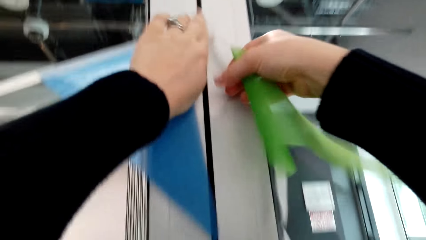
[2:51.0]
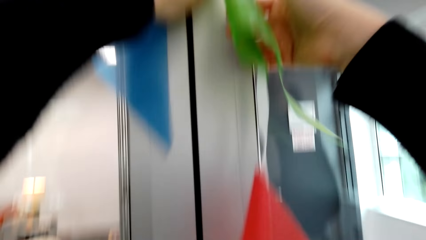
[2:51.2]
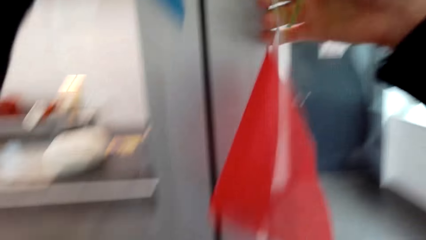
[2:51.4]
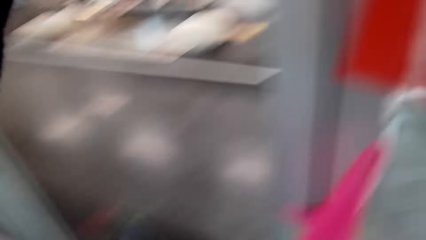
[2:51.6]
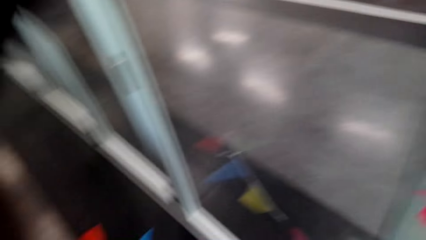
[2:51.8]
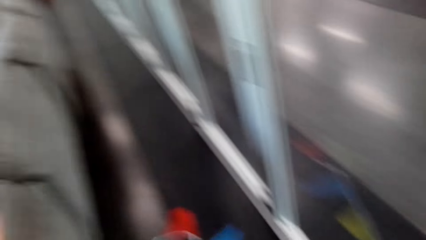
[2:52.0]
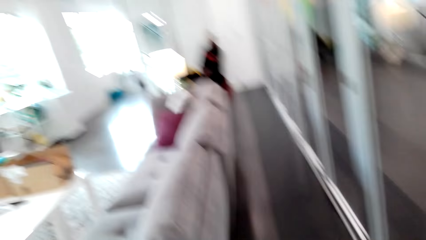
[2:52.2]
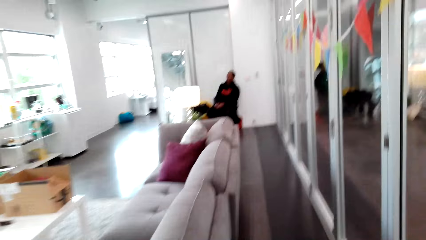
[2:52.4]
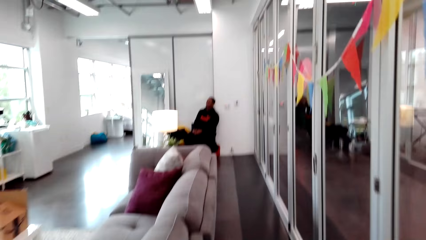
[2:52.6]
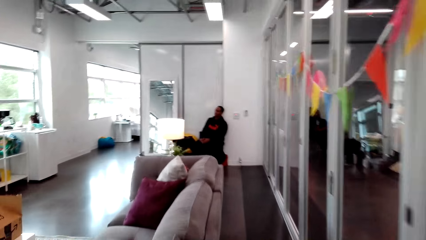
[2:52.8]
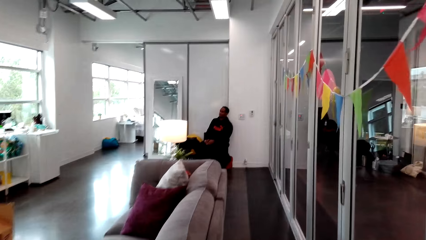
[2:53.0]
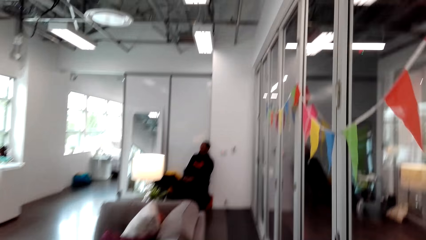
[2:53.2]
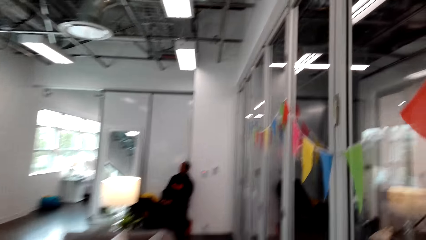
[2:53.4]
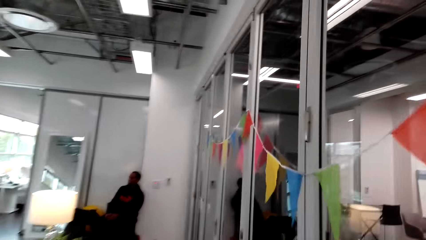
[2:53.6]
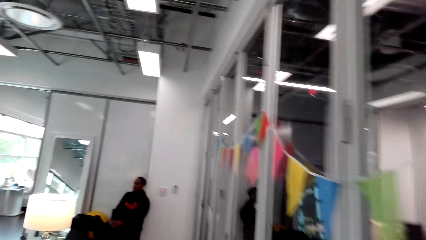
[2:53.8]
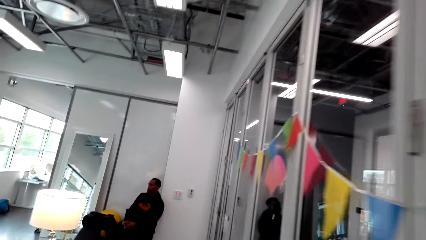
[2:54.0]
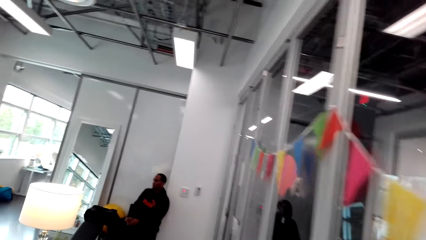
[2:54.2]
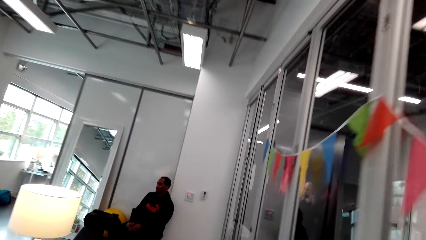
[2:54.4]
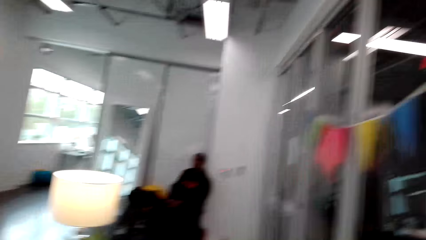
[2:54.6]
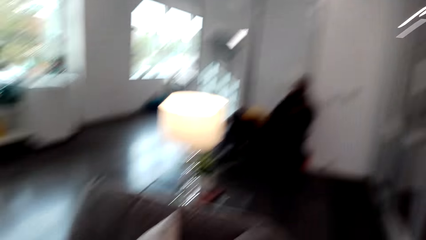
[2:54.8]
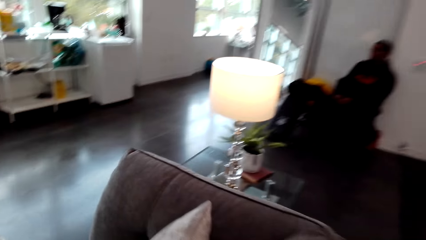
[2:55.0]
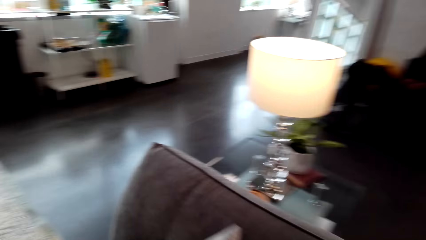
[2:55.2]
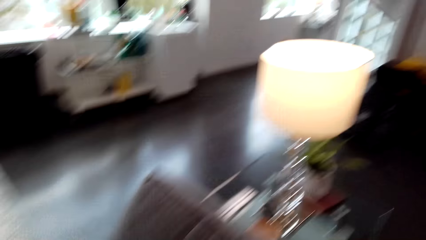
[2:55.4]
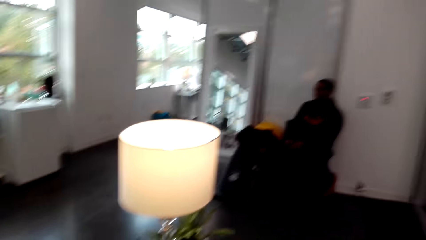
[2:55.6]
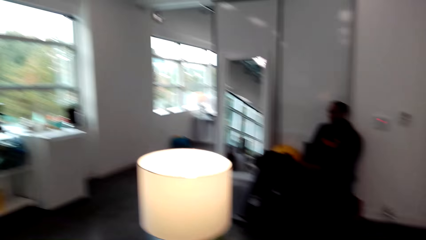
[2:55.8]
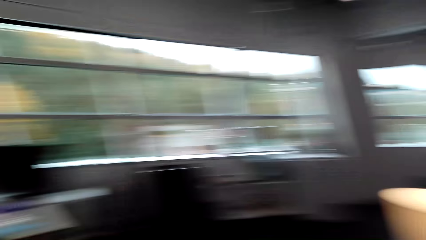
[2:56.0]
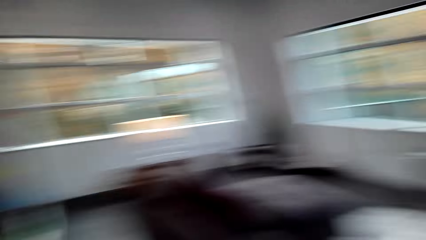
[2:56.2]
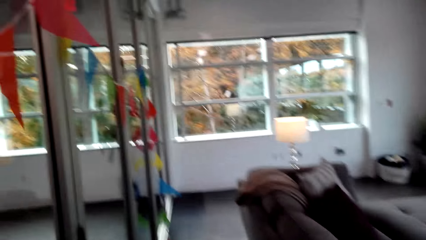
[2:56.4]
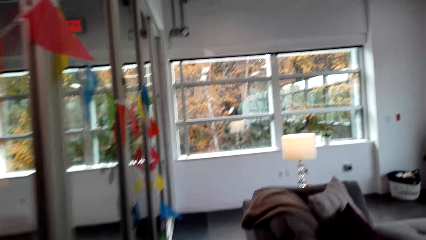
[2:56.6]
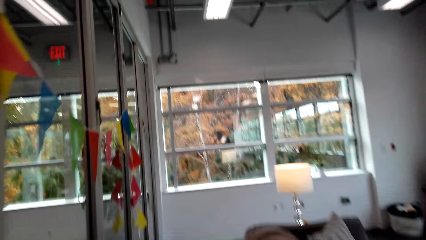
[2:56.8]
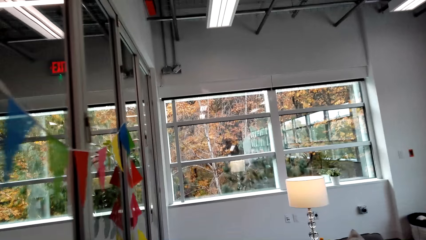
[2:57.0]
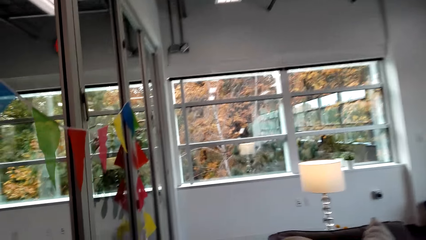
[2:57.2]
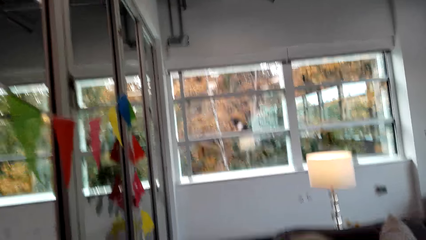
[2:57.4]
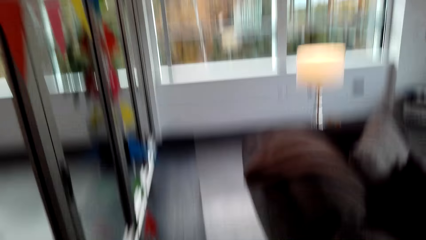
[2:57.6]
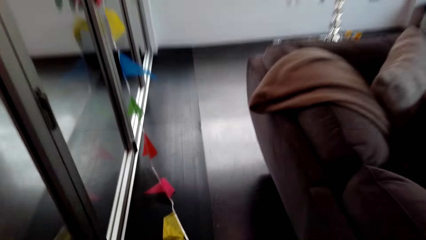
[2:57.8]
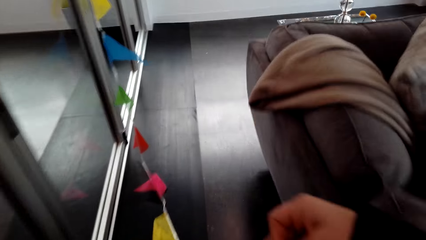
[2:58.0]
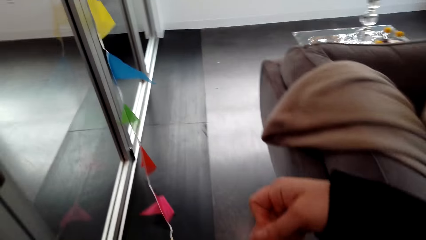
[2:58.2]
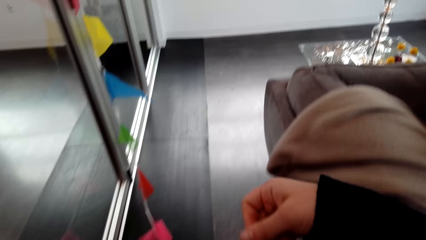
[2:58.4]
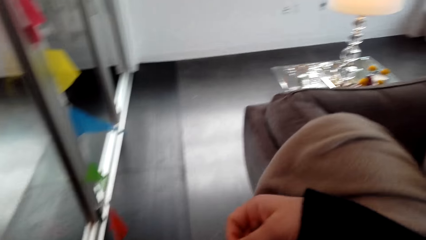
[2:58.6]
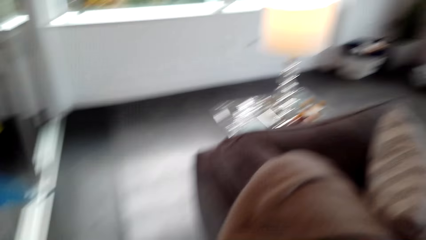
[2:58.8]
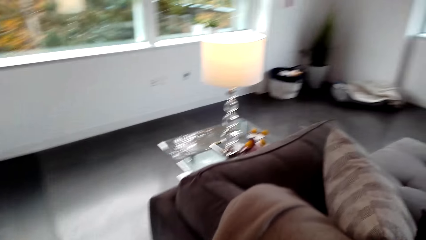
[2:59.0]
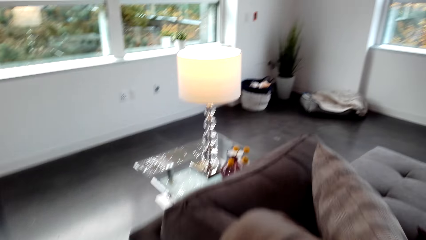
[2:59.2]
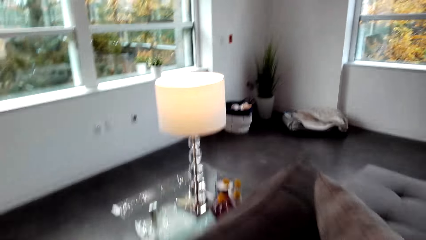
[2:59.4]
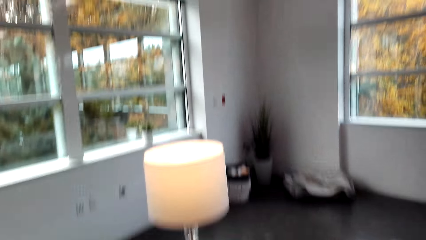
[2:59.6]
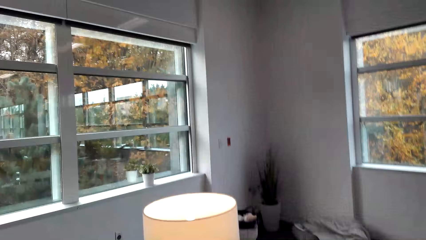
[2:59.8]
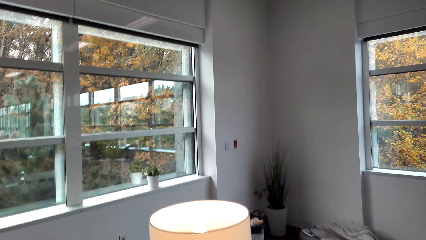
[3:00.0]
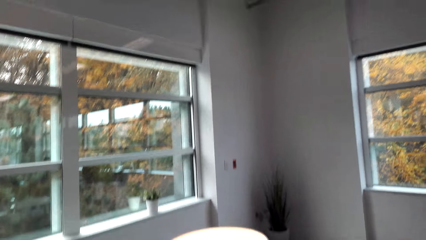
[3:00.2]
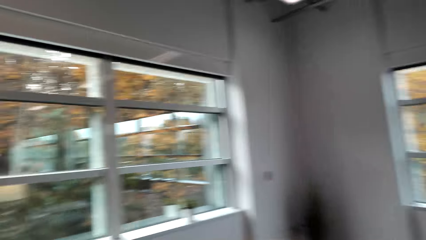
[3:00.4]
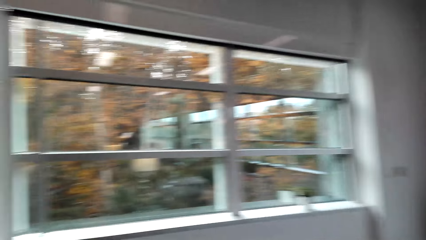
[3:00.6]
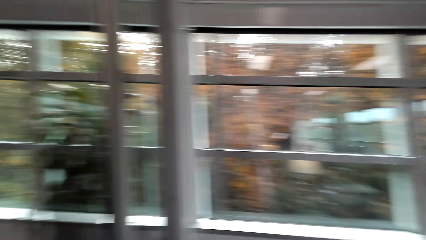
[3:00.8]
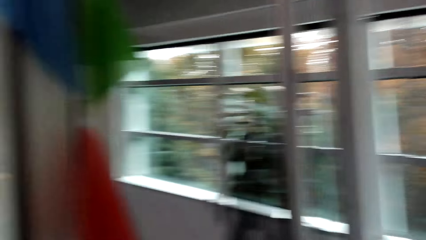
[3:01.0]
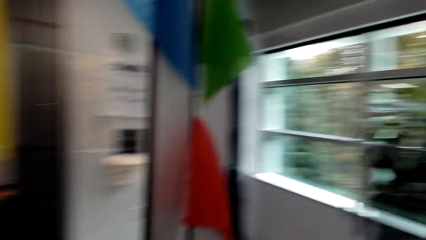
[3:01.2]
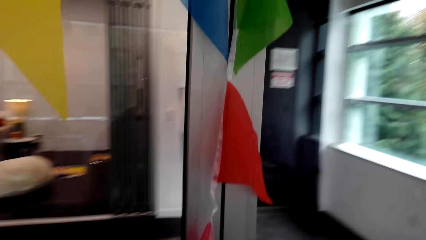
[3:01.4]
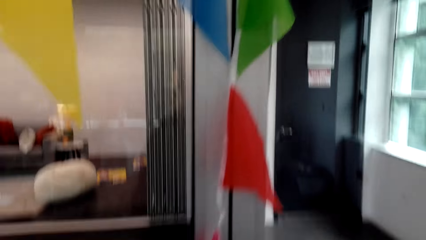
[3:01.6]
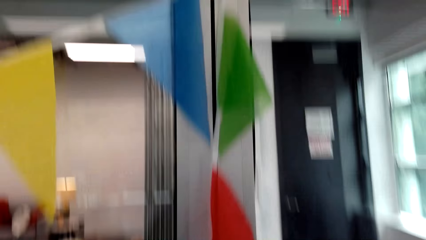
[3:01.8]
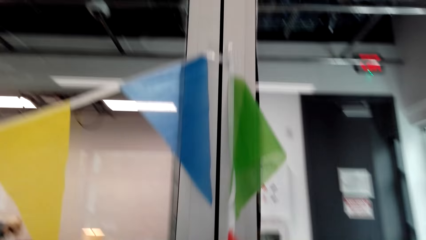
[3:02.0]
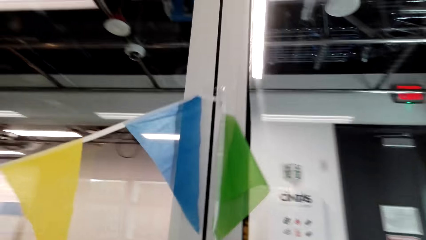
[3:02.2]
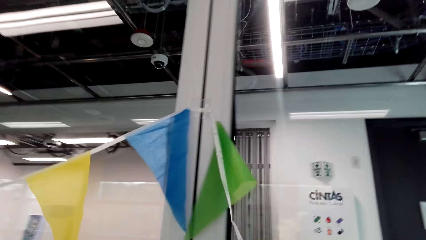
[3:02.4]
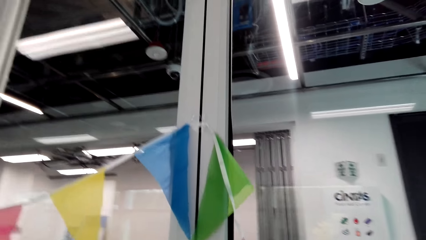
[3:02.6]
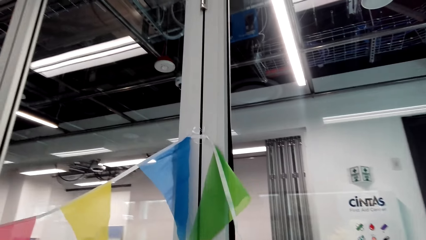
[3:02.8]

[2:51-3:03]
The camera wearer stretches the pattern.

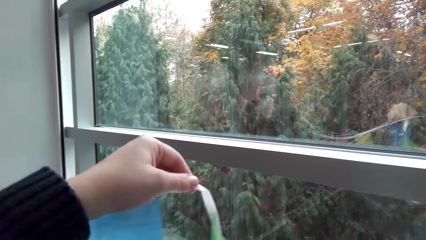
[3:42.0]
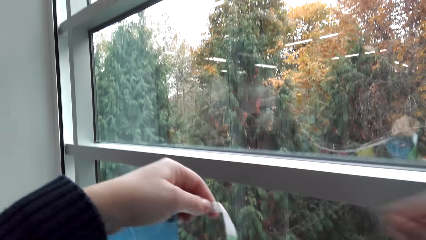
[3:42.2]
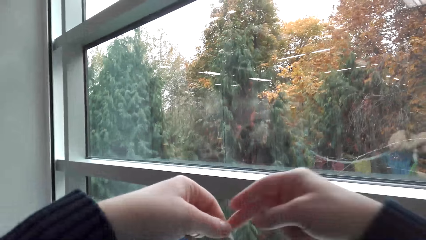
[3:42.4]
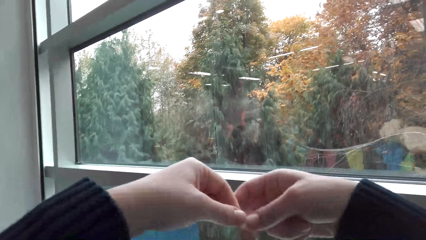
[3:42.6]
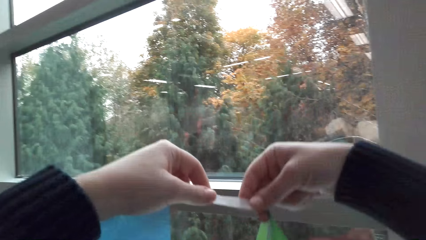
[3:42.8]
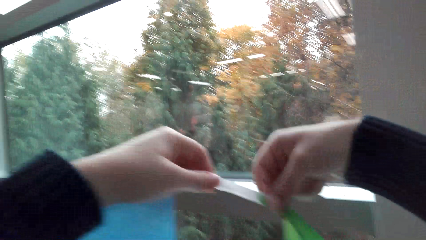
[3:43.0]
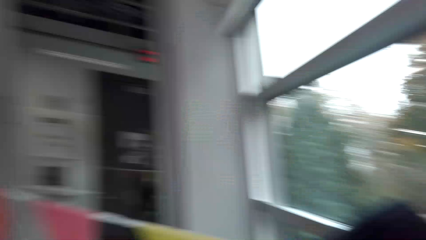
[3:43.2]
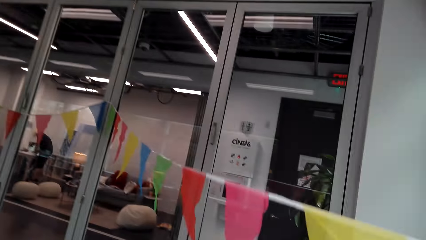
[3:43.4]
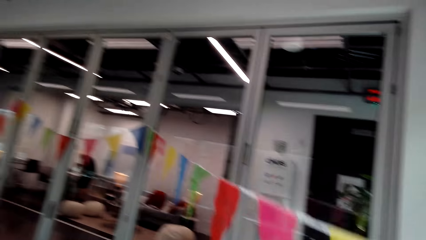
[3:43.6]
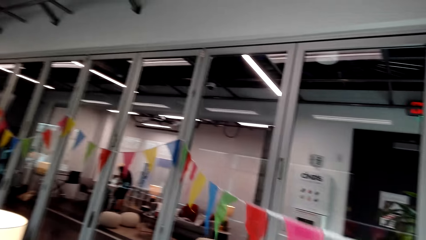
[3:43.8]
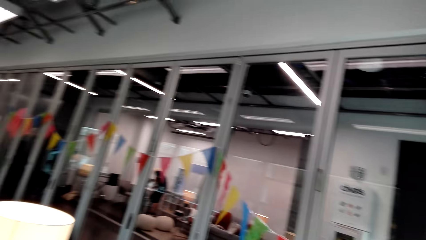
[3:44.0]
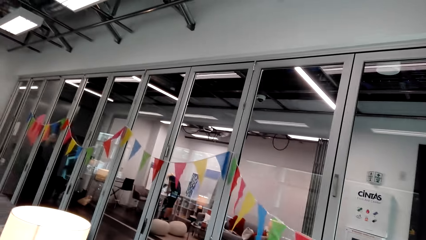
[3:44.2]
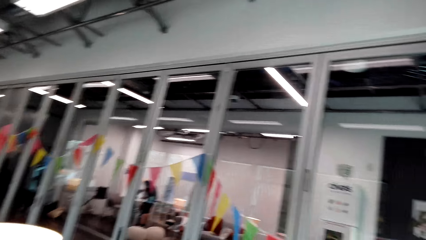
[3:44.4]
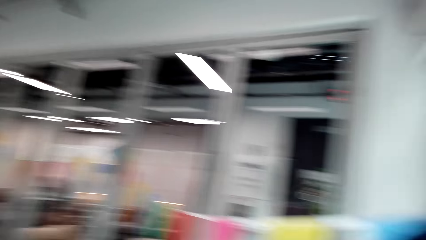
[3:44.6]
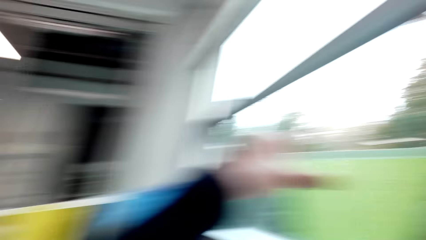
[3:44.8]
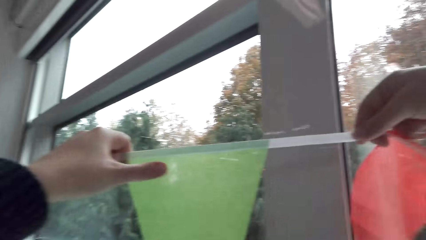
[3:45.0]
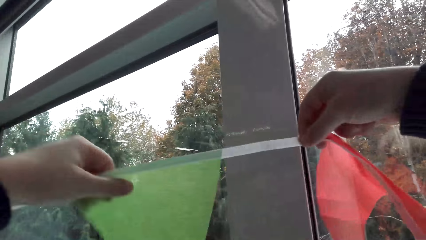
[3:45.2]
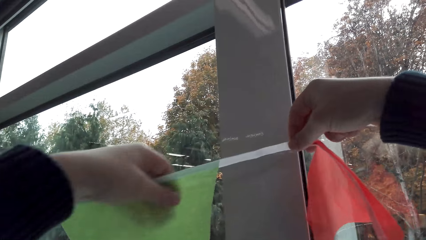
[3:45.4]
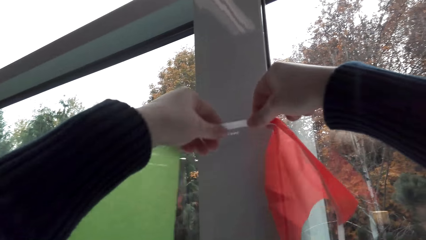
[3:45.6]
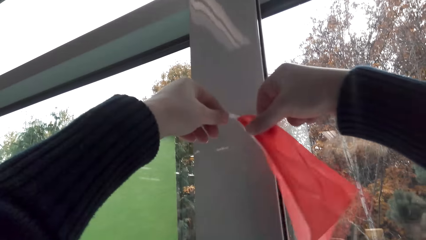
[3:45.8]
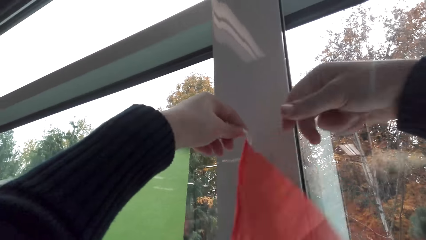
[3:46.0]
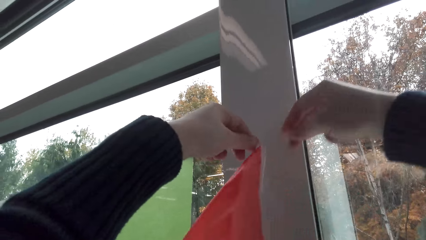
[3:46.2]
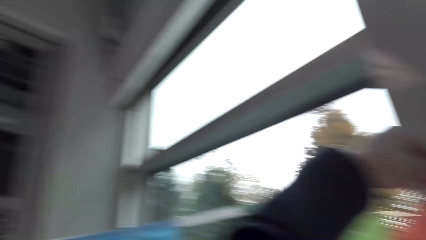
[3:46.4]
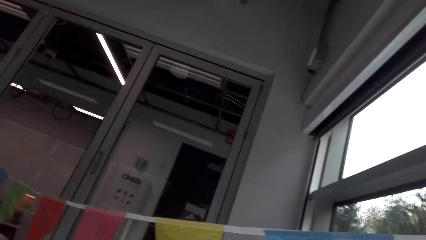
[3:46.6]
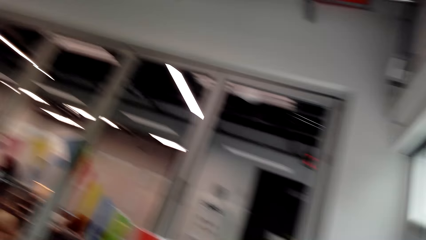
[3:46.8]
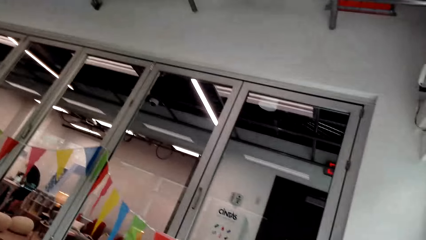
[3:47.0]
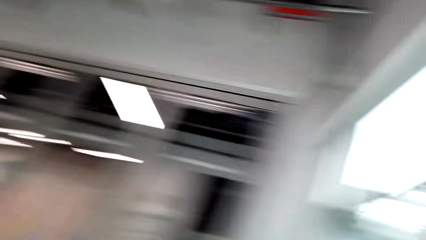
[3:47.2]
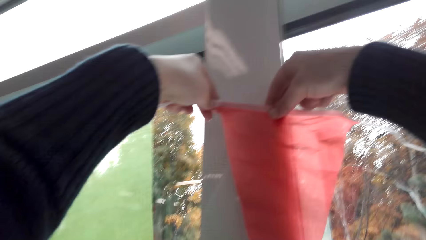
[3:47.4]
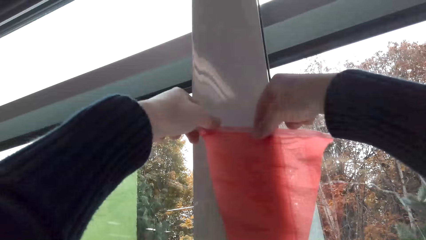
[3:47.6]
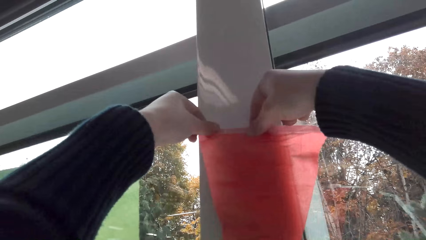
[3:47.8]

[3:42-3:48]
The camera wearer hangs the flower on the window.
